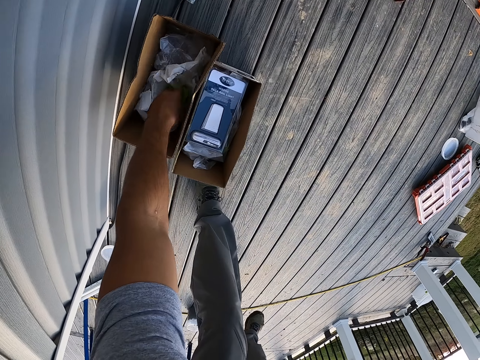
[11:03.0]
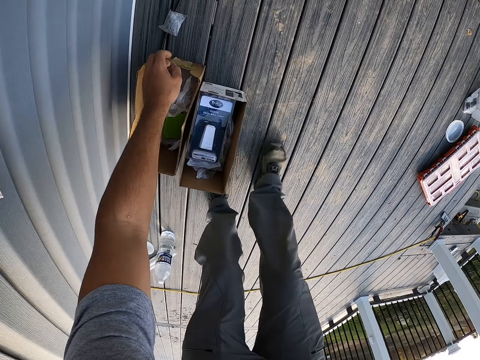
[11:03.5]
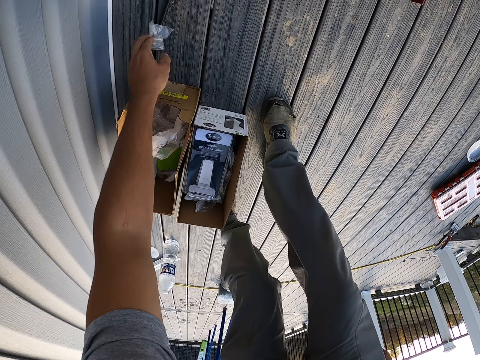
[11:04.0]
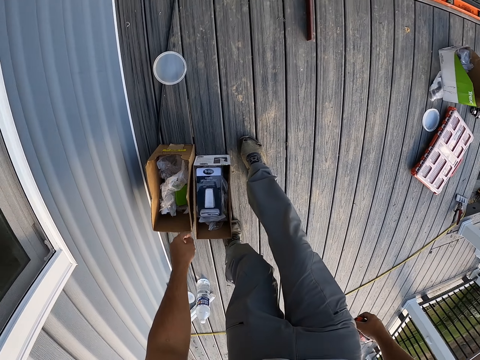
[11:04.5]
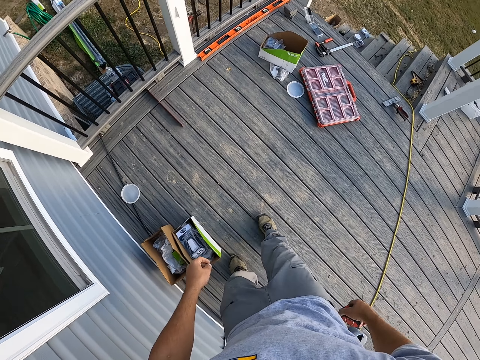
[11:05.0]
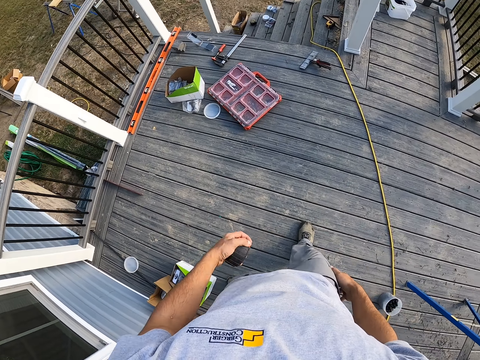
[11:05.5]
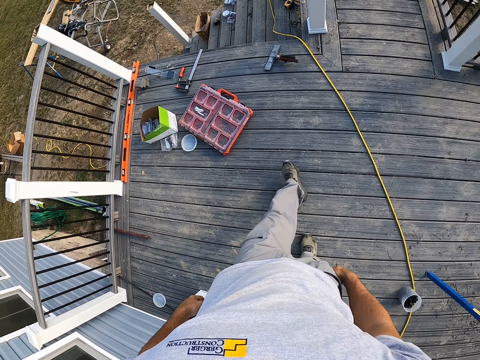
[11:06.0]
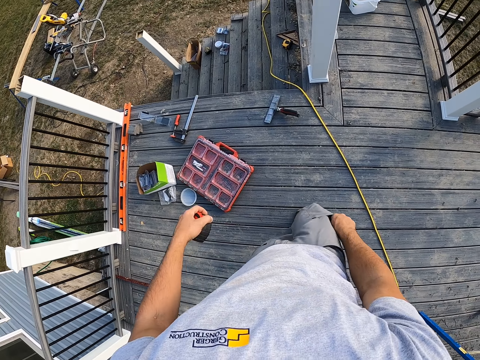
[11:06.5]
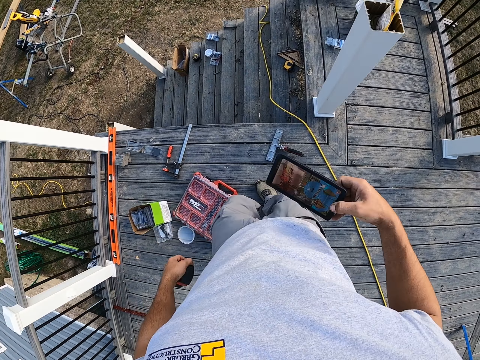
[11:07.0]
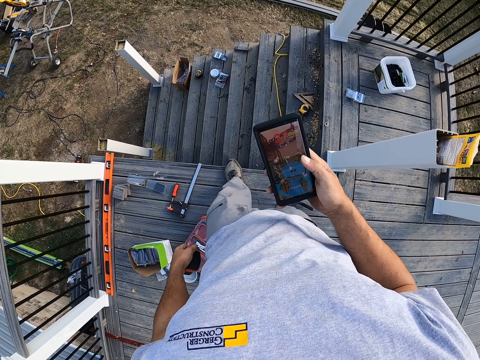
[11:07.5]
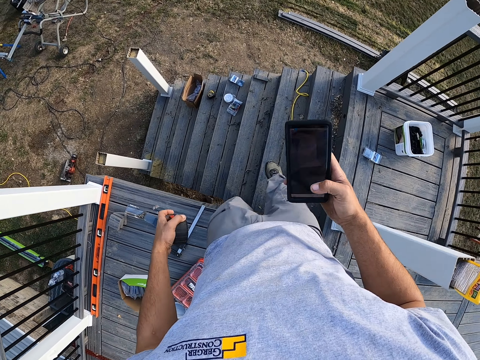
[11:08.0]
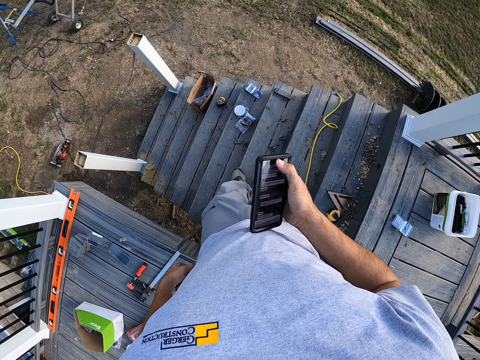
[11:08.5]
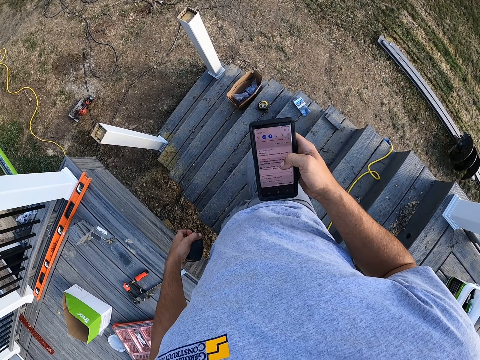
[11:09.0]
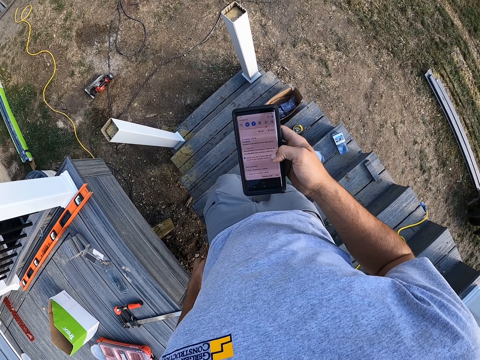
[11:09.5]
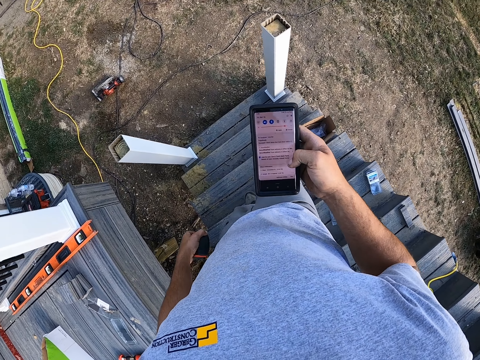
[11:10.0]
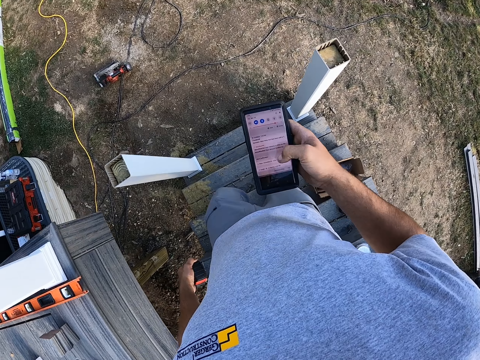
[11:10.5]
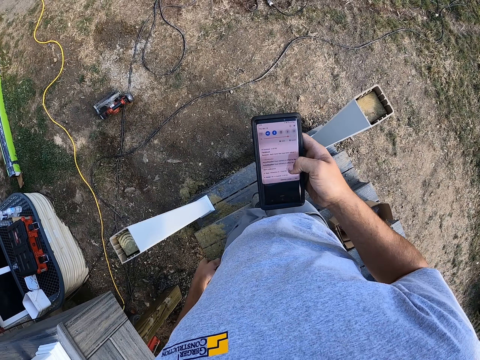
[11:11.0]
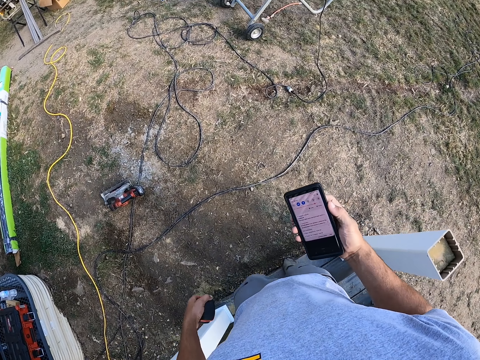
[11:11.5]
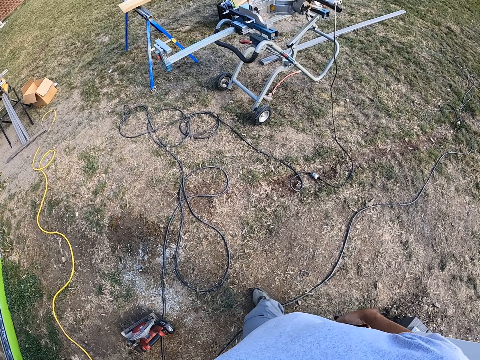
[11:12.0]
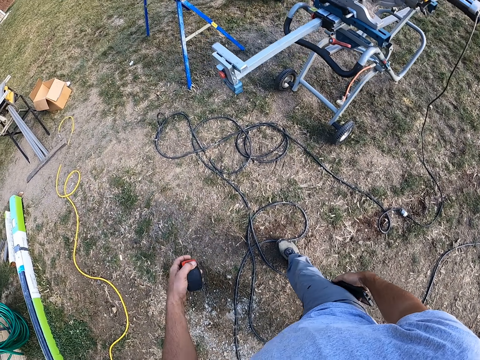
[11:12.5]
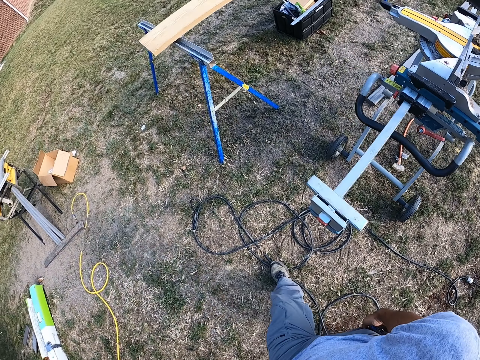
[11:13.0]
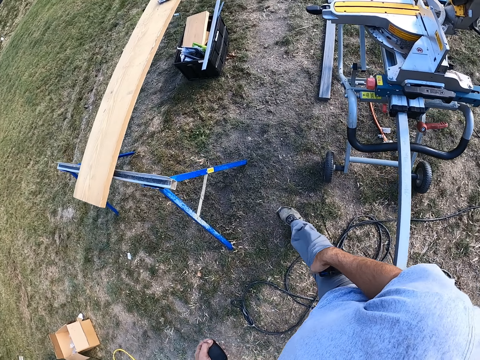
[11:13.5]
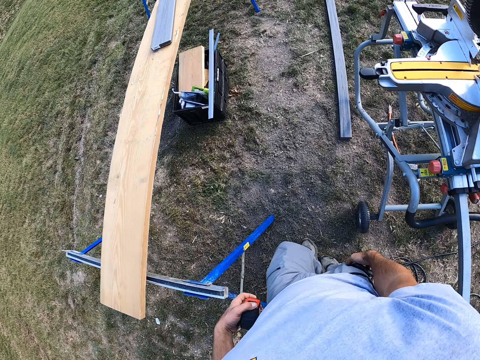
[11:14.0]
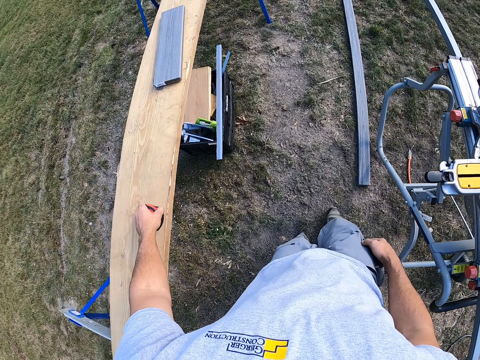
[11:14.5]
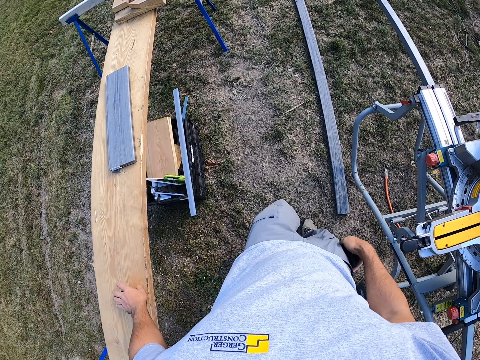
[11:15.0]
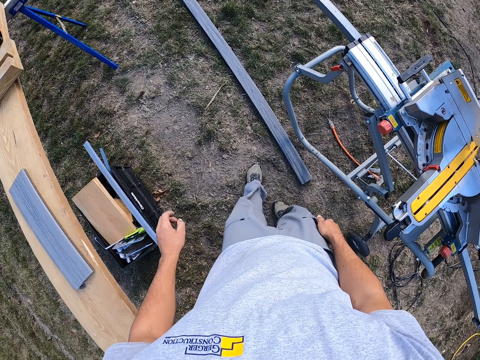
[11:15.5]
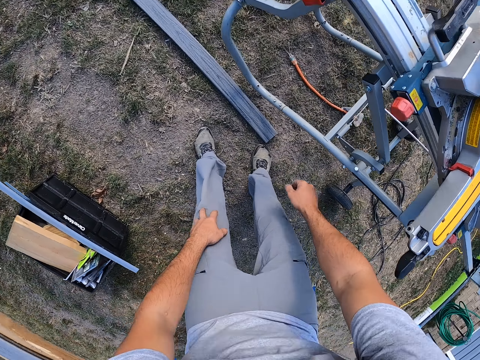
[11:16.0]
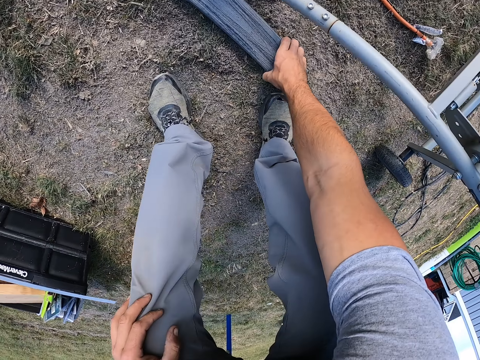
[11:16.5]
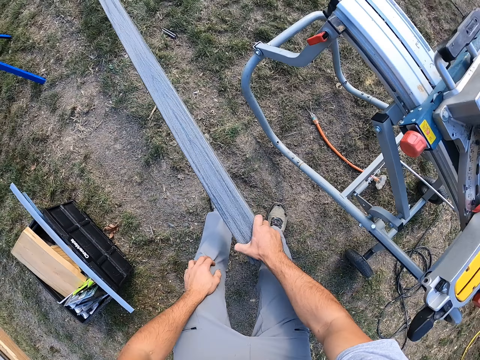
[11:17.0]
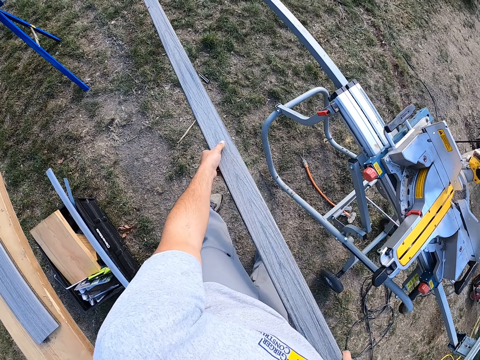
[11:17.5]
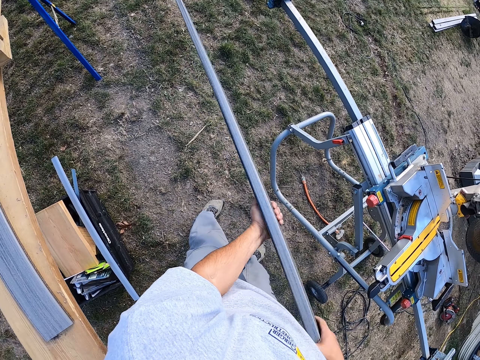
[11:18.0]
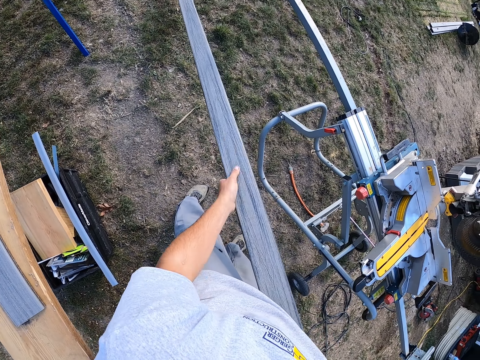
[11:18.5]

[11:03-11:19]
The camera wearer puts the piece of box in the box. They pick up a polythene bag and put the polythene bag in the box. They pass the tape measure to the left hand. They walk. They remove the phone from the pocket. They operate the phone. They walk down the stairs. They swipe on the phone and look at the phone. They put the phone in the pocket. They put the tape measure on the wood. They pick up the wood.

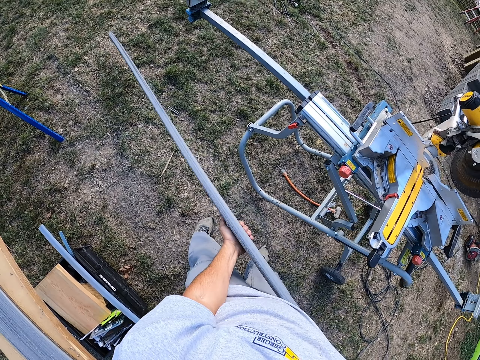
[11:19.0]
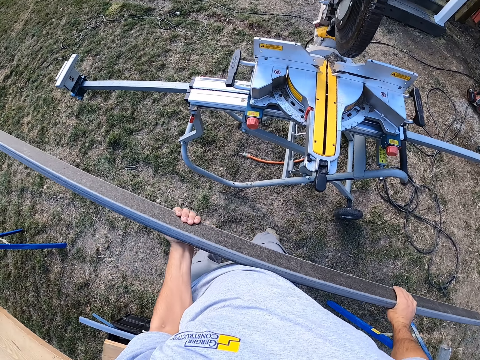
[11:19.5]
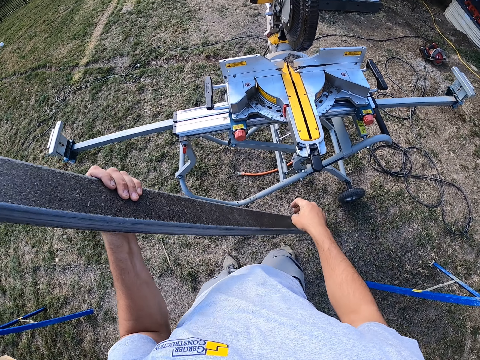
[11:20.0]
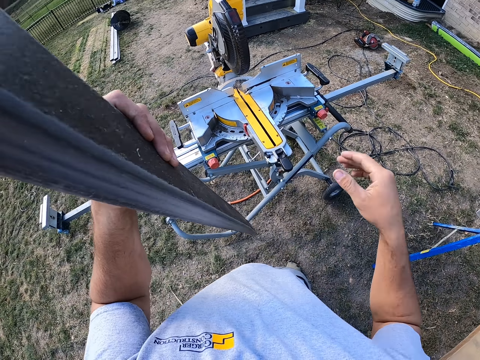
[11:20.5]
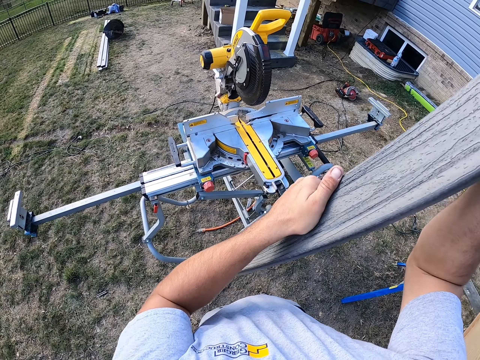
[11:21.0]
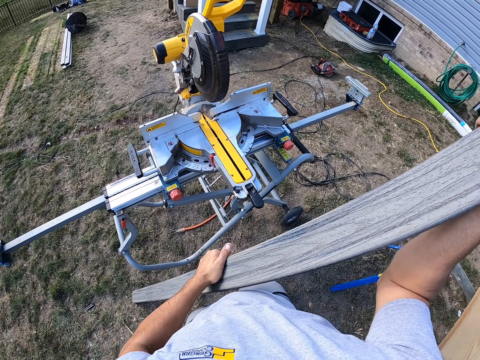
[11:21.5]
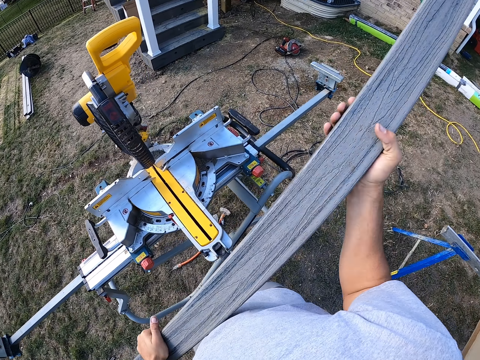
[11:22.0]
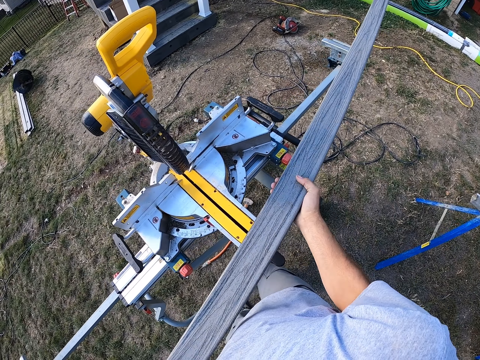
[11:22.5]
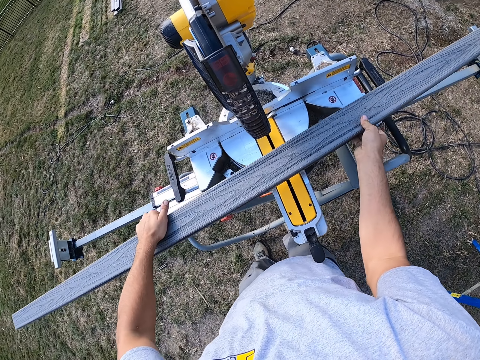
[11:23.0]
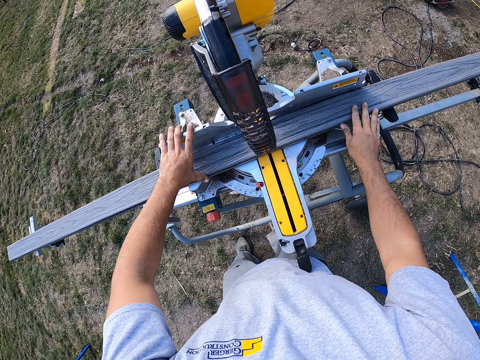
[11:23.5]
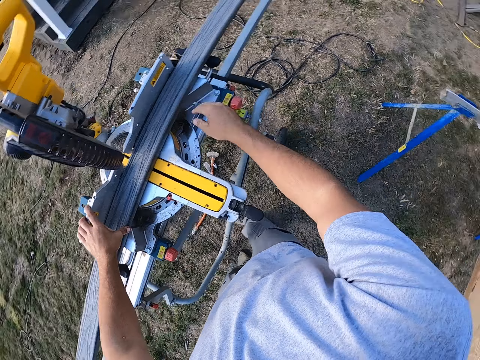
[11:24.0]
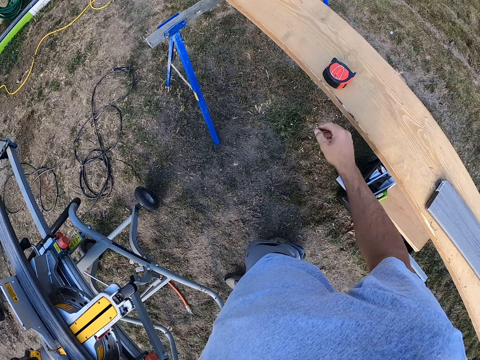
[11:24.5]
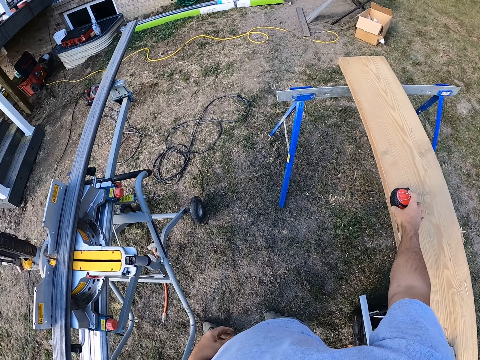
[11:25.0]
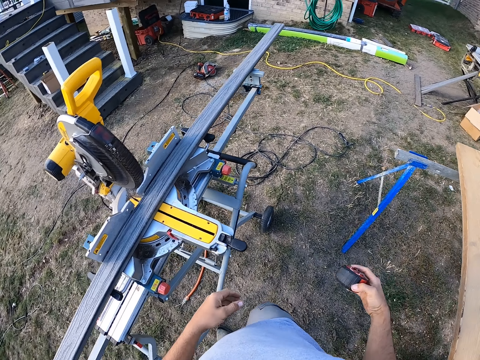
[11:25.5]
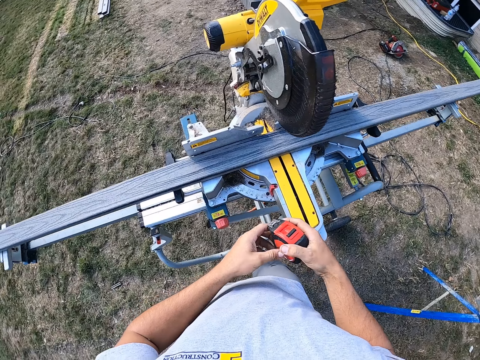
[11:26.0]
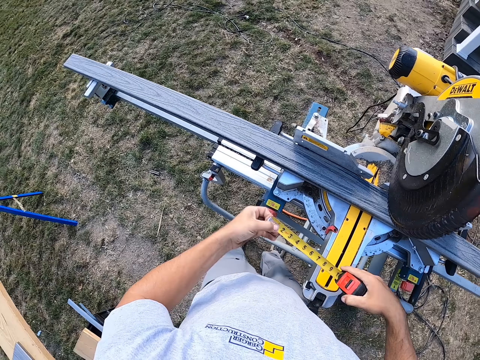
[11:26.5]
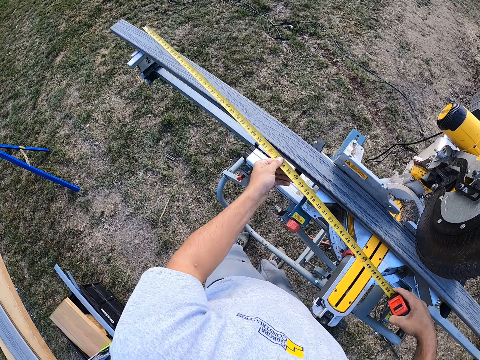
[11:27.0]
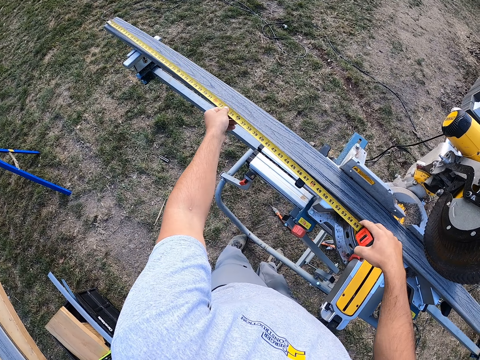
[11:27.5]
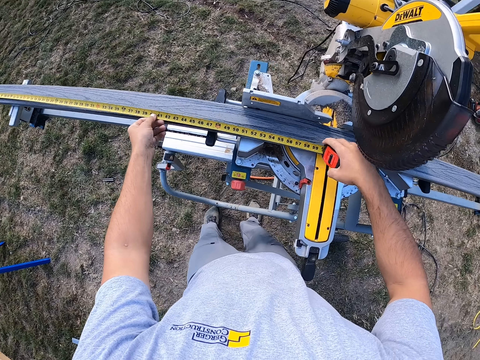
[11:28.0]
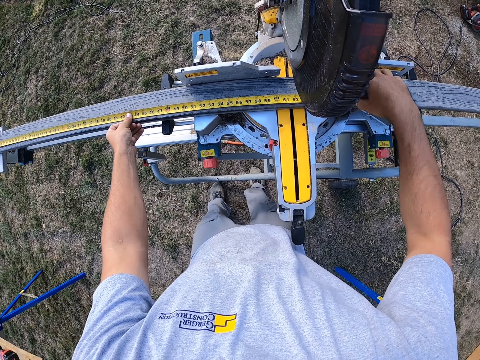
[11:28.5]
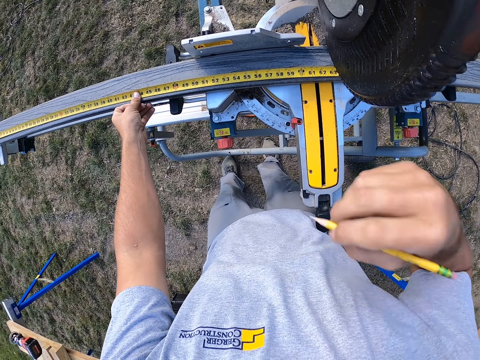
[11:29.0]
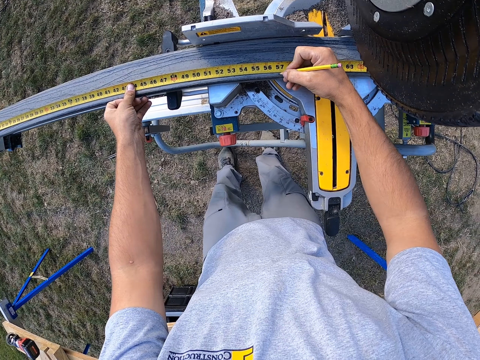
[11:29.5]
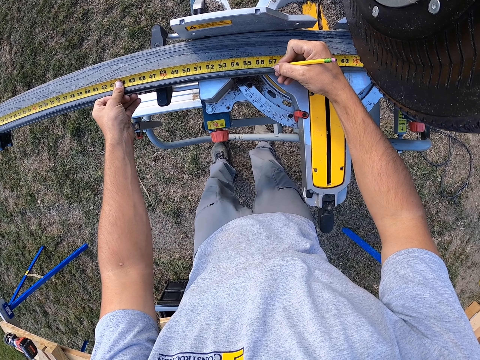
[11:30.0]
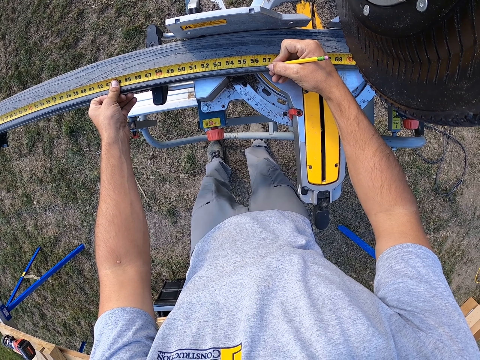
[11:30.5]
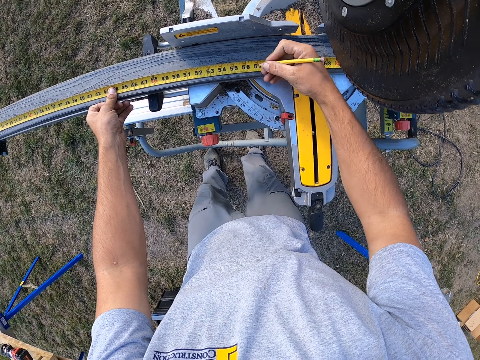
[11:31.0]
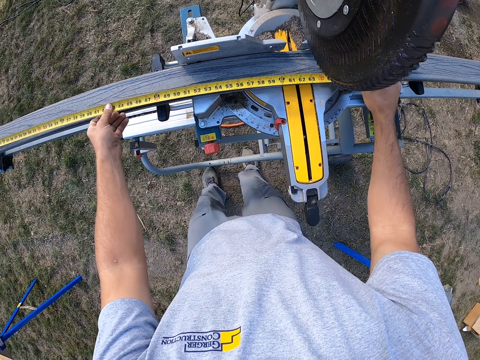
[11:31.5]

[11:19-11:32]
The camera wearer turns the wood. They put the wood on the chop saw or table saw. They pick up the tape measure. They pull the tape measure from its case. They measure the wood. They pick up the pencil. They mark the wood with the pencil.
